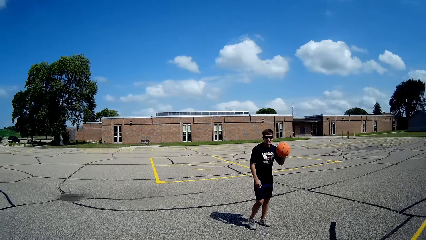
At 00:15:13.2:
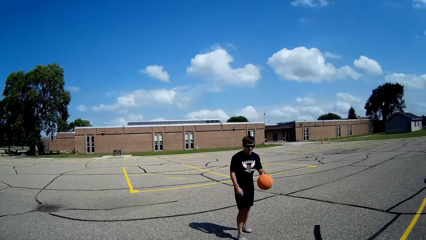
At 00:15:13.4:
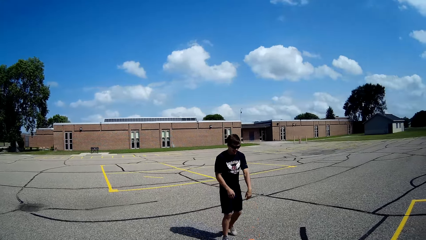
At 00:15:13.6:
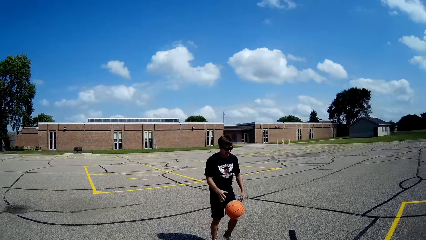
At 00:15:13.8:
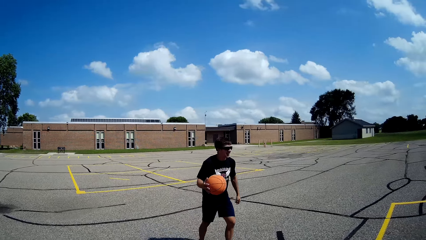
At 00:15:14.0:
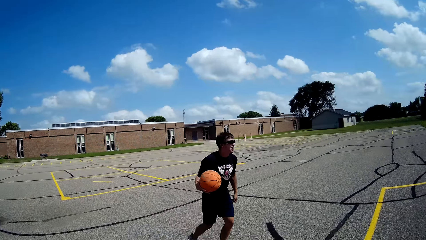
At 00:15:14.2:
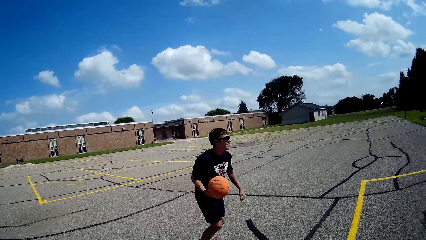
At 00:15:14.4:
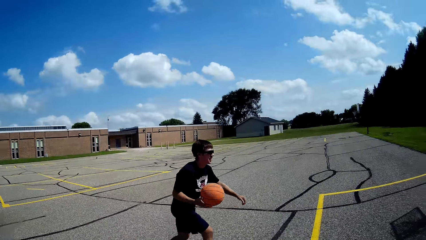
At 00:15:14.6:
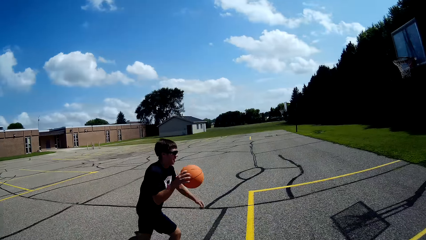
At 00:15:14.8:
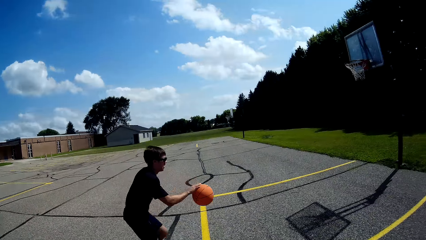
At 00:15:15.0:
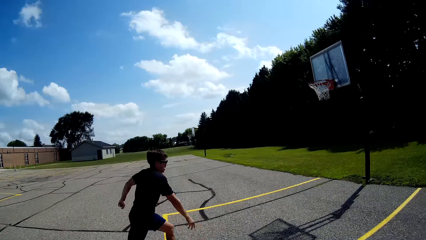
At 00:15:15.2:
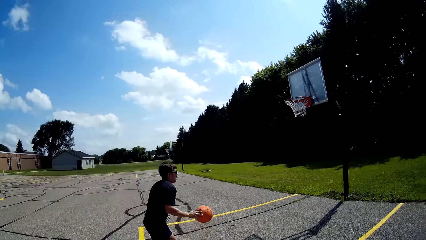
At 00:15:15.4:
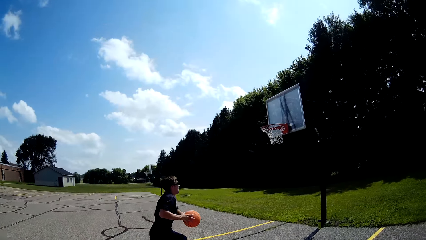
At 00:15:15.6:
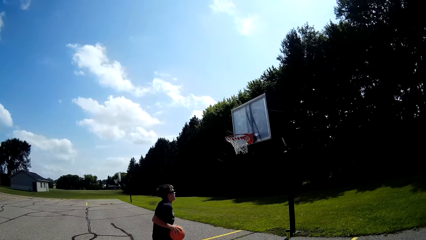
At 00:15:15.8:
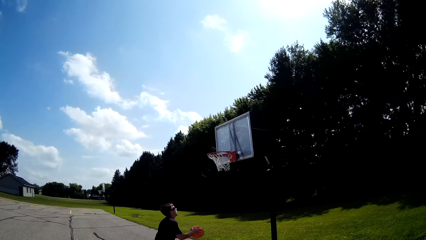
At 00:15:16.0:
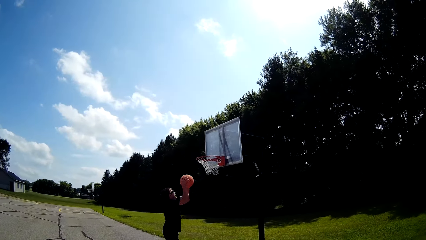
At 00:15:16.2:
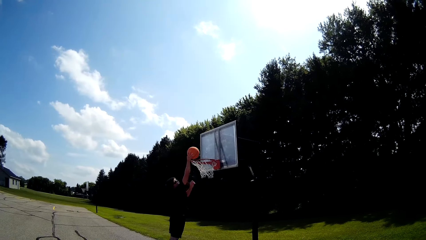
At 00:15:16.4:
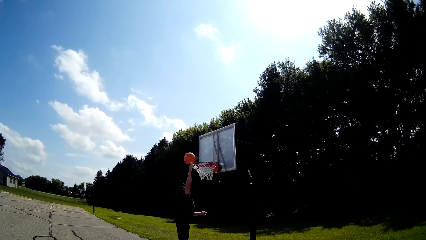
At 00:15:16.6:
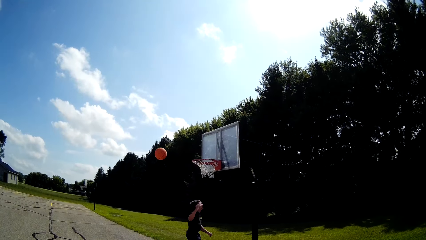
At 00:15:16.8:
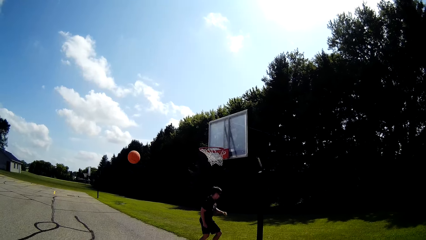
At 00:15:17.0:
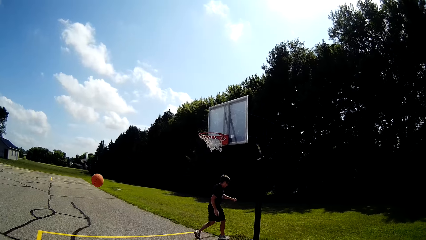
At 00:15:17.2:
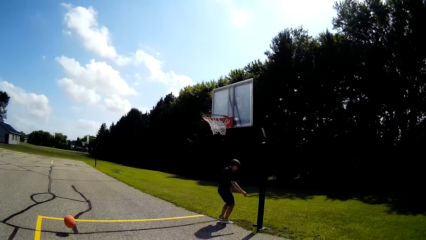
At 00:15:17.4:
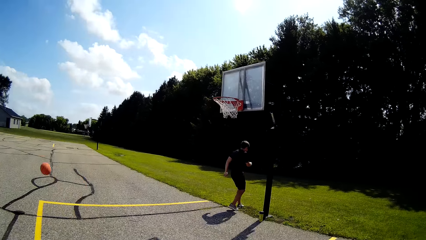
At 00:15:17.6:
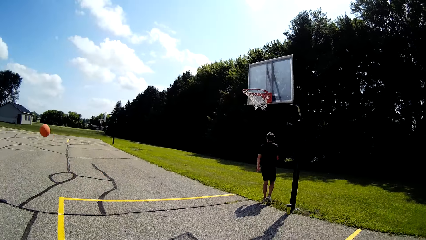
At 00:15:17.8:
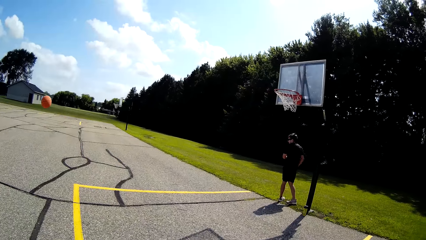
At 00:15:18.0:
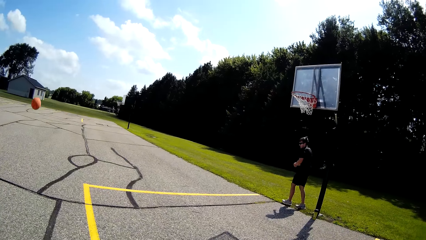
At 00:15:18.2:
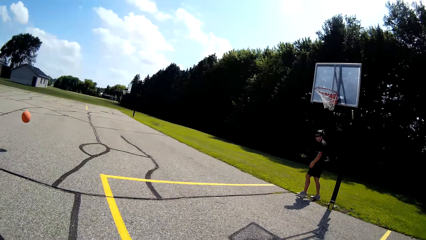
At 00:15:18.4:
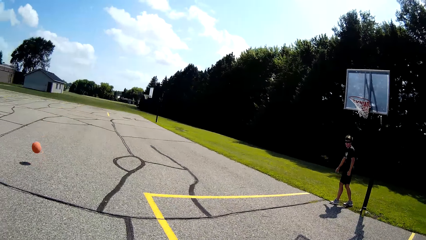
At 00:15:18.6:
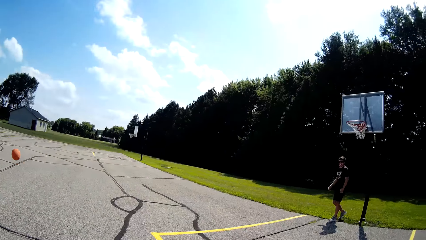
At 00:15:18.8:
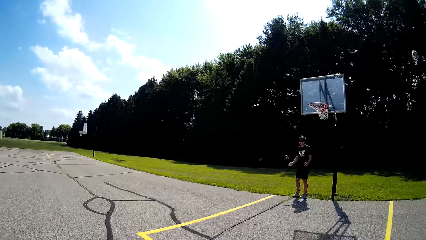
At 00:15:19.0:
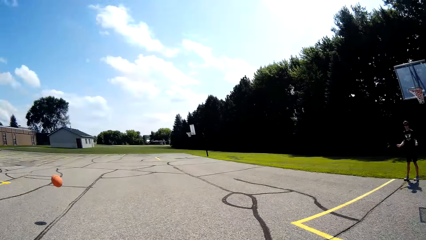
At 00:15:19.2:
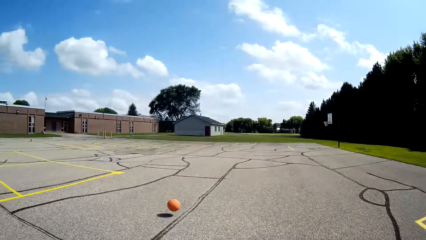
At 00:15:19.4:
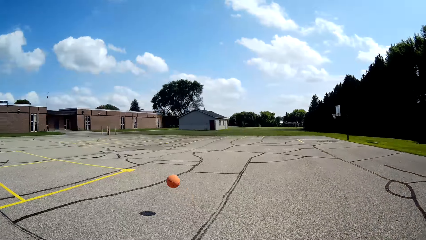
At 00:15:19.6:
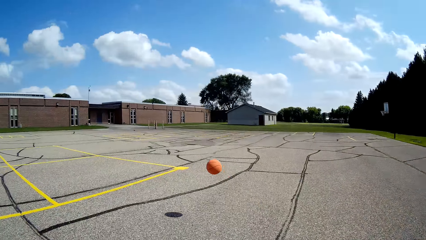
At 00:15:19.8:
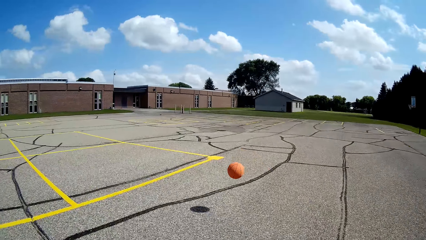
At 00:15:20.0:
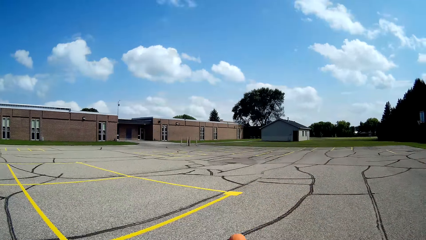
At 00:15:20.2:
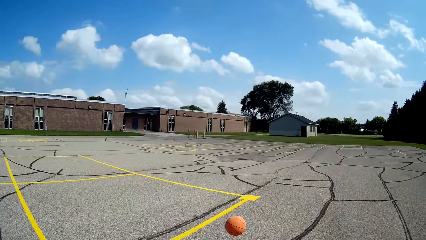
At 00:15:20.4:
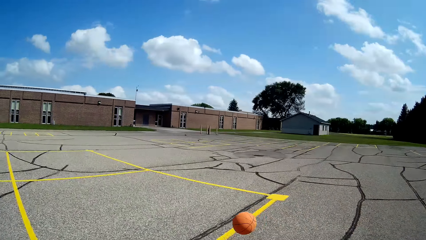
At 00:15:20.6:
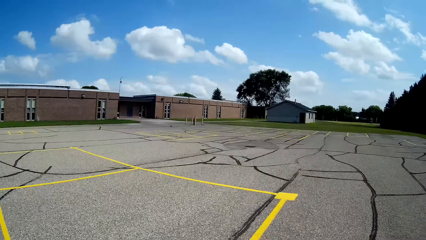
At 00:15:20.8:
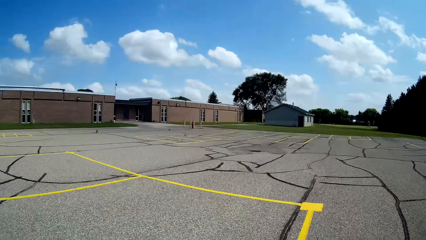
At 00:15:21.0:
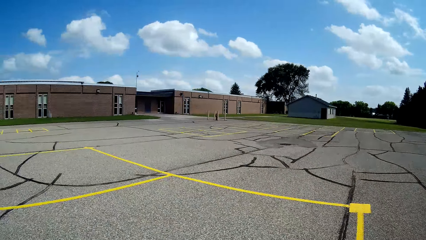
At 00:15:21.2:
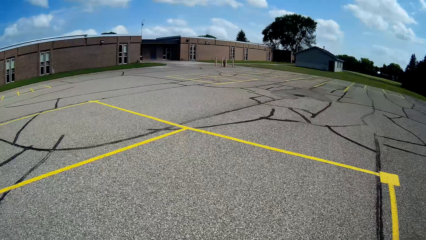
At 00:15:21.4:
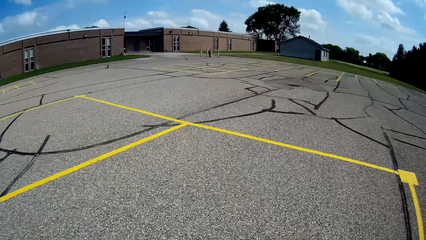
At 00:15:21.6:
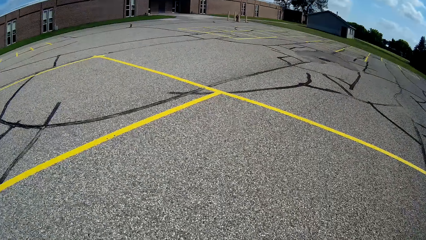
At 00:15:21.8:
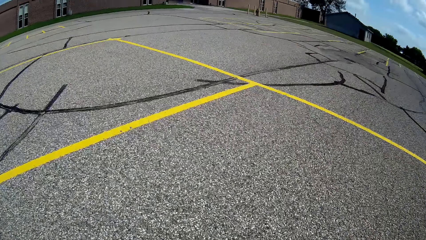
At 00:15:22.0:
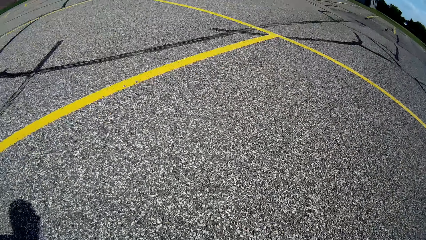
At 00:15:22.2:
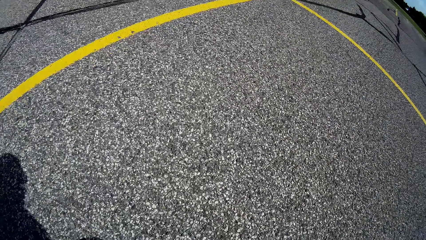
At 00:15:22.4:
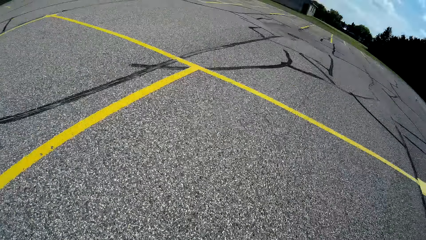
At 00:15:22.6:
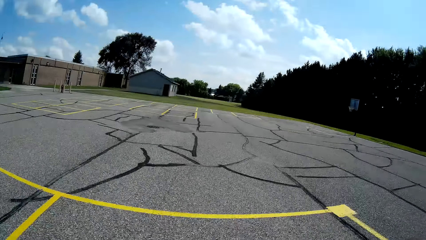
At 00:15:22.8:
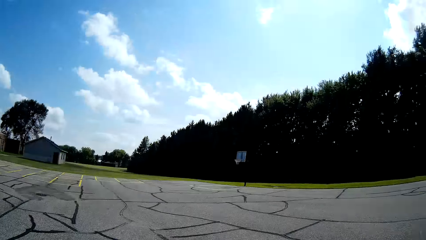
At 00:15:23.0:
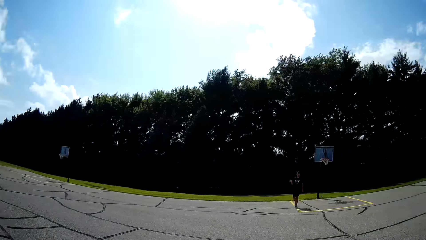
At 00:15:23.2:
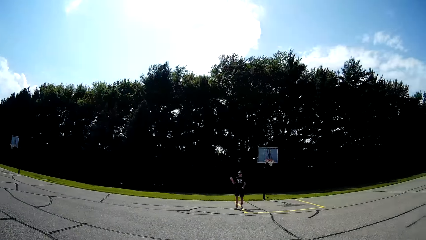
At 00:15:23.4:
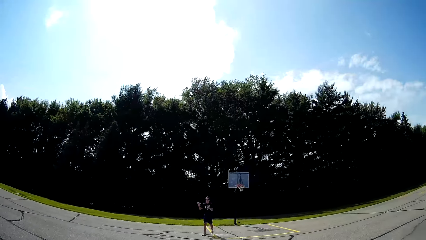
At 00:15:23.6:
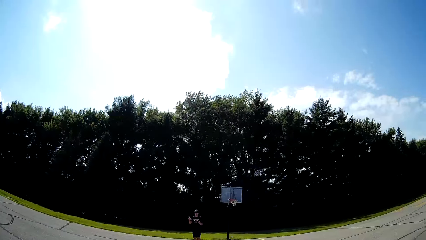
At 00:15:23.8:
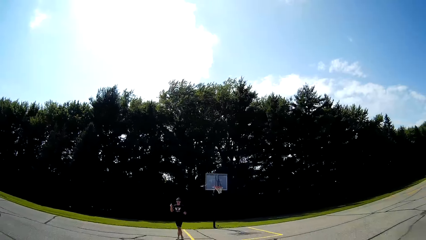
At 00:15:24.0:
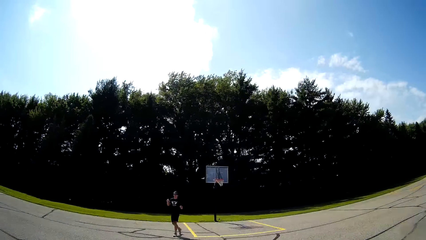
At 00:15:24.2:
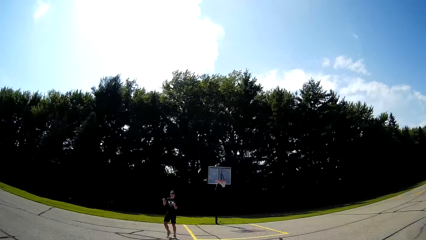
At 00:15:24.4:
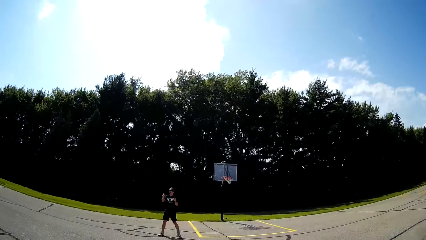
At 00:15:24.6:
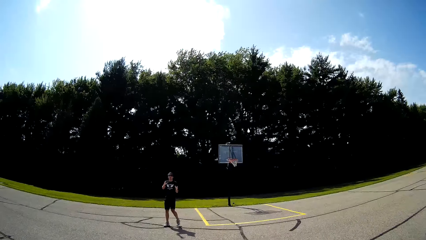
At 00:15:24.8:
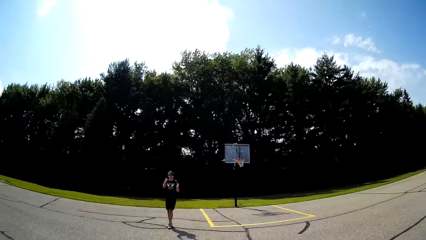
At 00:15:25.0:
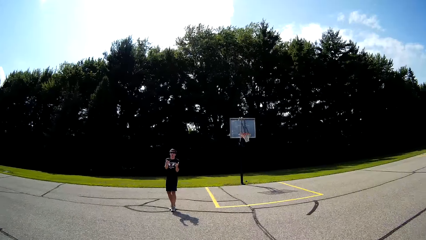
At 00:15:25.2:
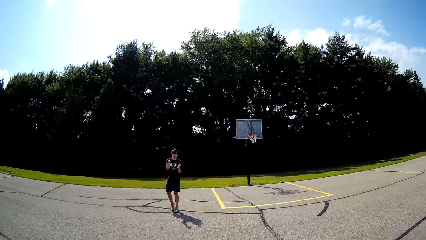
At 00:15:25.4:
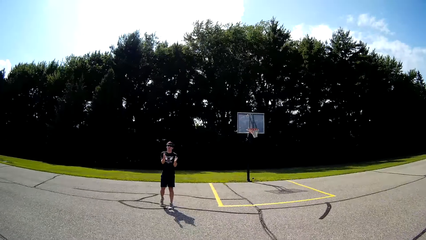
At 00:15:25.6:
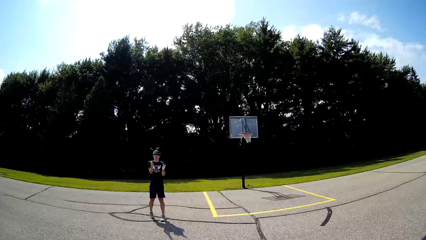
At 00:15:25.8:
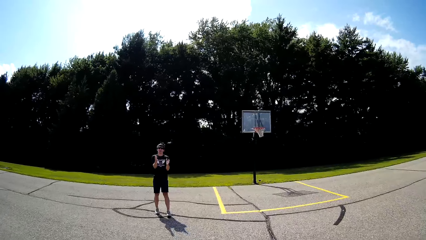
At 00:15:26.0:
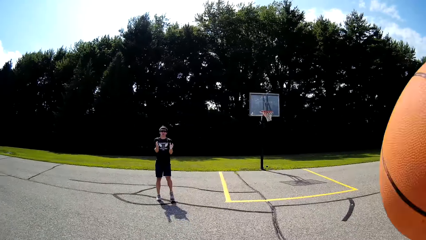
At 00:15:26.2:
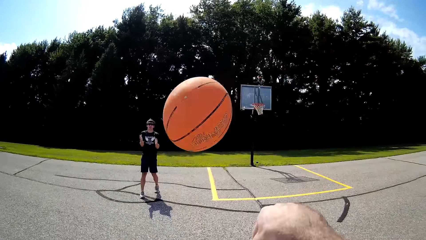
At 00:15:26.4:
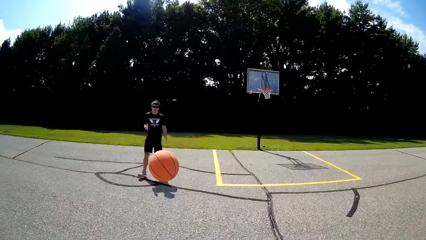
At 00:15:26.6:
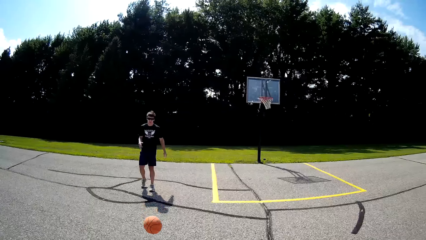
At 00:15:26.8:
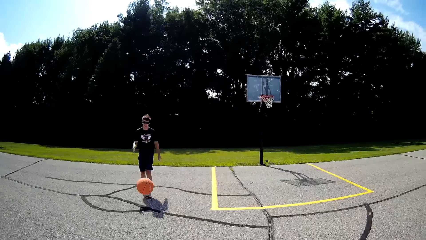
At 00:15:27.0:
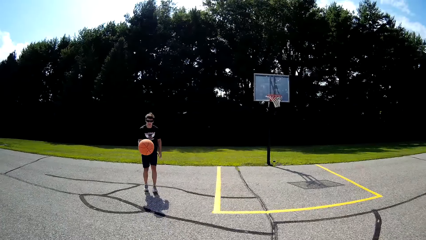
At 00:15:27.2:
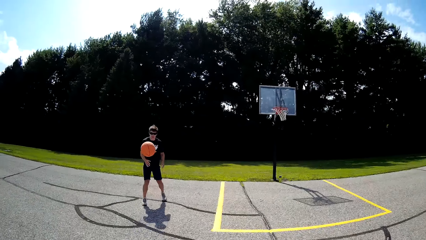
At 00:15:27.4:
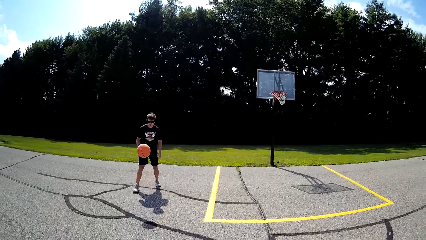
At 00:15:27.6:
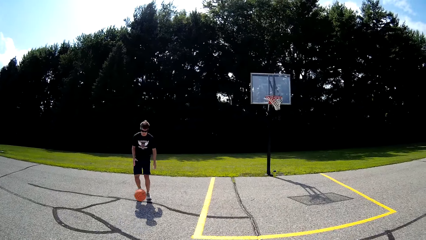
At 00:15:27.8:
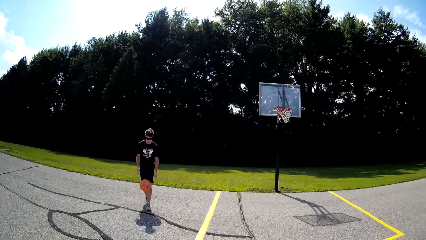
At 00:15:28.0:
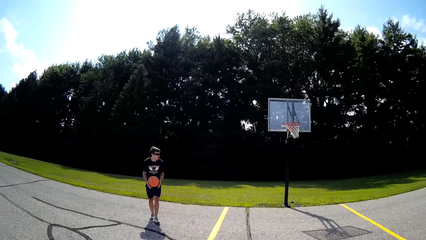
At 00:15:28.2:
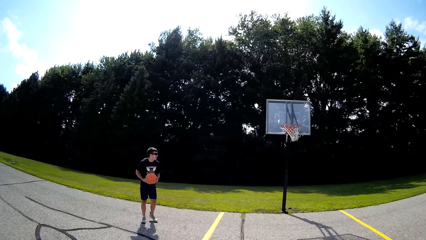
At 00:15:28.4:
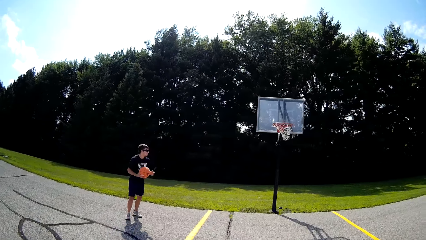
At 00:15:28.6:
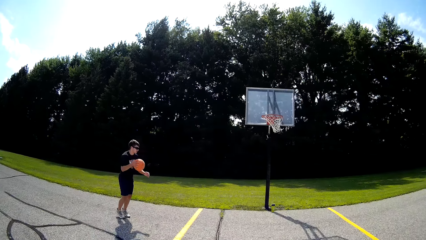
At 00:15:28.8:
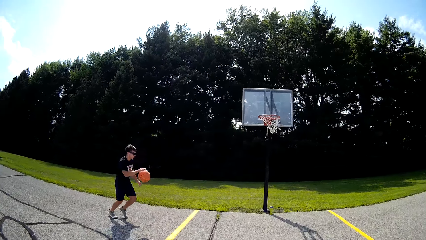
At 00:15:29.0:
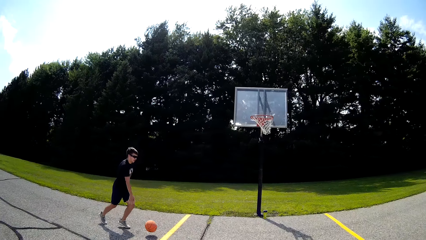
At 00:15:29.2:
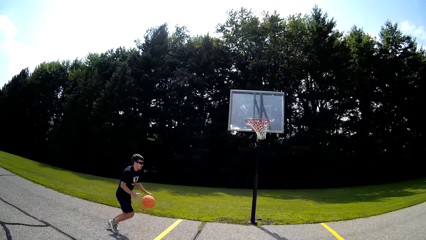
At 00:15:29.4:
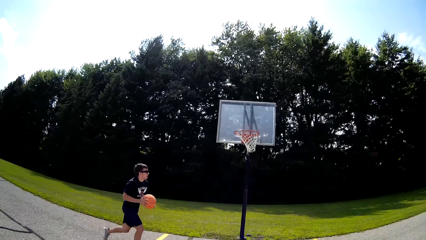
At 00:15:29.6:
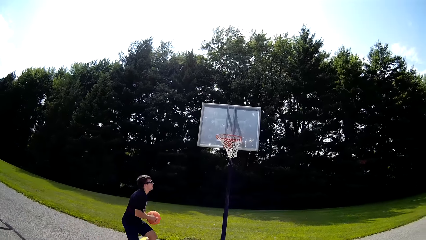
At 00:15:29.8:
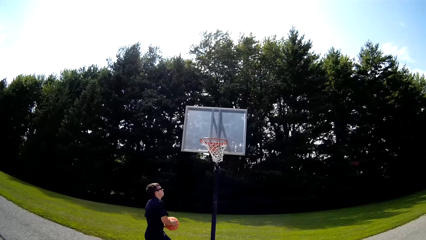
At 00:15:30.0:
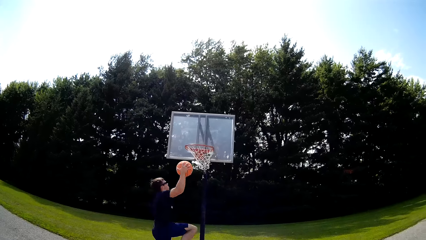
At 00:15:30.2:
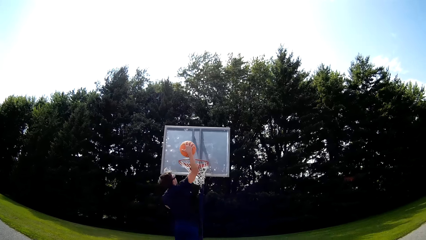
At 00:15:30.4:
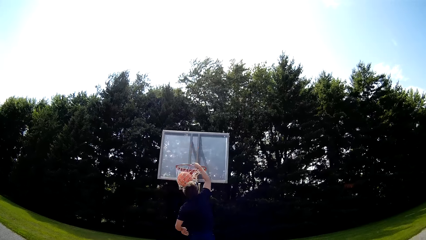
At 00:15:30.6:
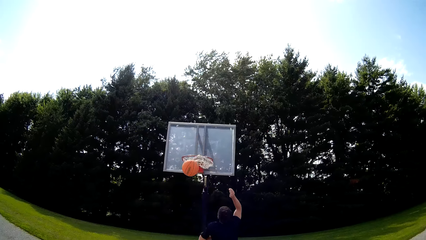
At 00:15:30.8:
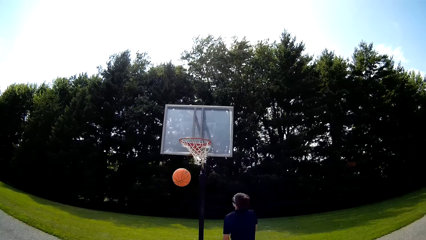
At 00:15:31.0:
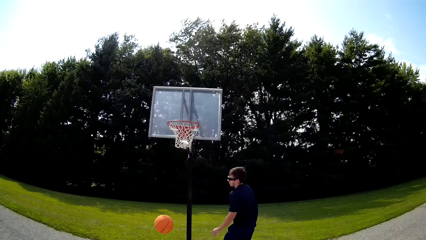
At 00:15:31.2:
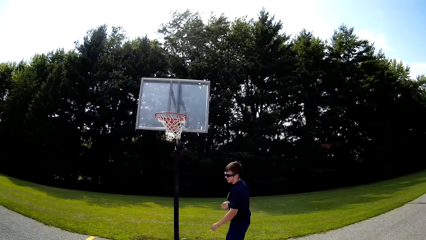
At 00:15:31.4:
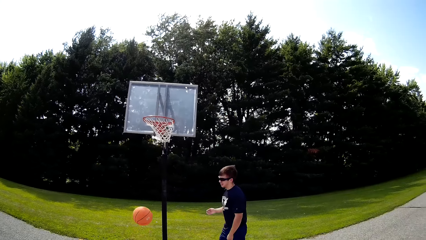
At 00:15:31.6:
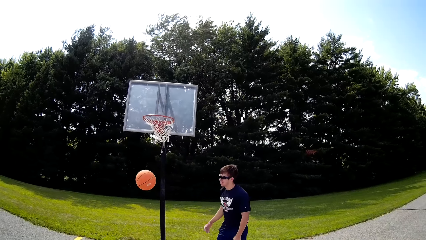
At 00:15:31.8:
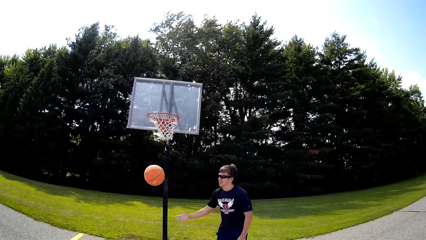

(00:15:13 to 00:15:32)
A man dribbles a ball. The man shoots the ball. The camera wearer looks at the ball. They catch the ball. They look at the man. They throw the ball to the man. The man catches the ball, dribbles the ball, and shoots the ball.
